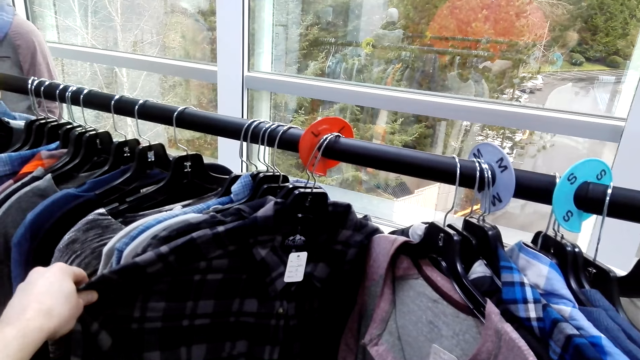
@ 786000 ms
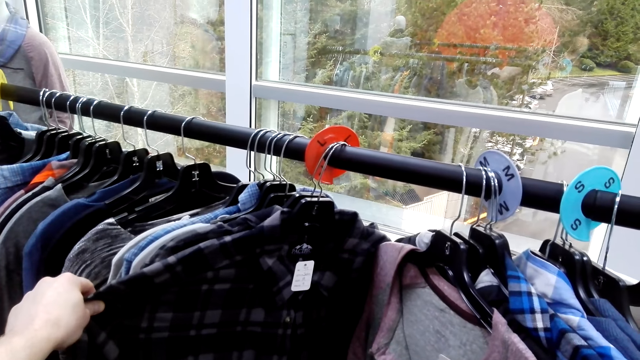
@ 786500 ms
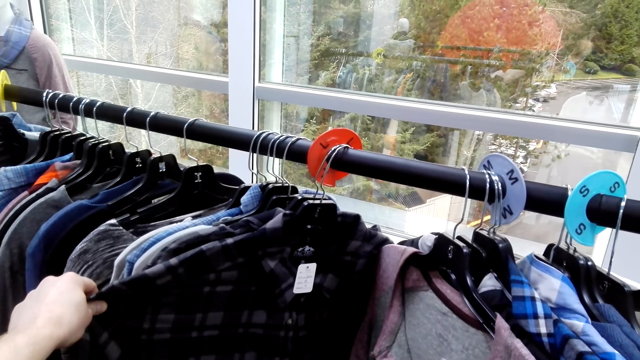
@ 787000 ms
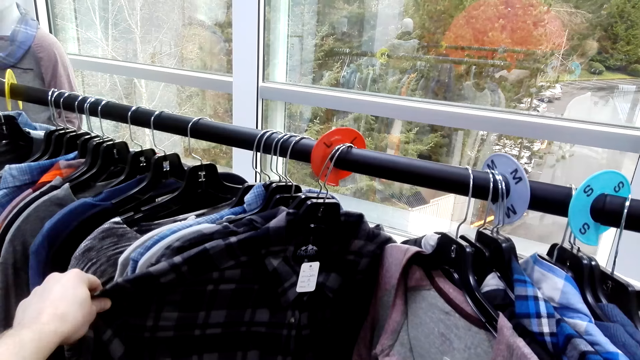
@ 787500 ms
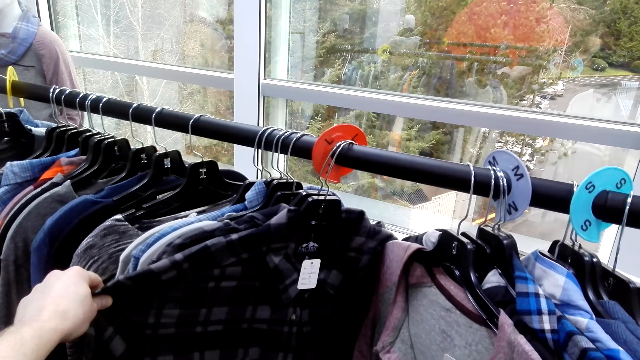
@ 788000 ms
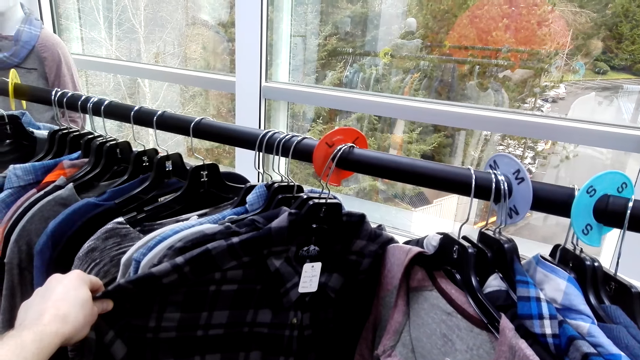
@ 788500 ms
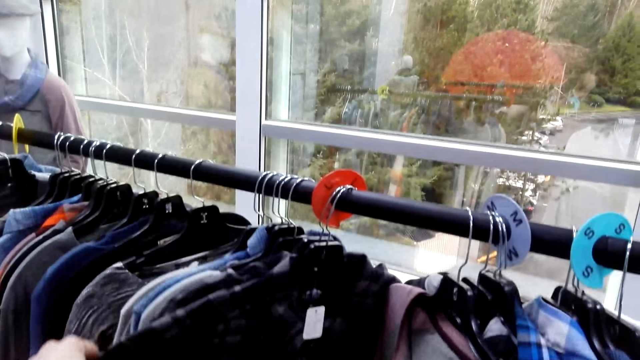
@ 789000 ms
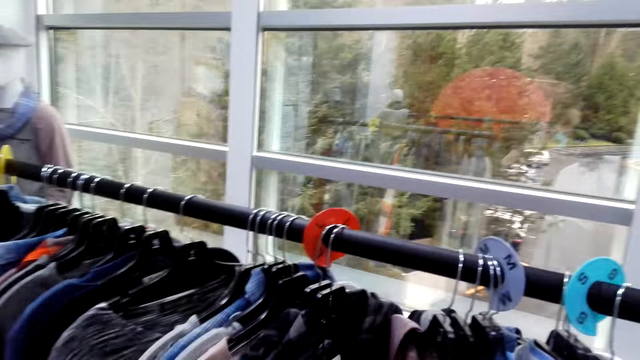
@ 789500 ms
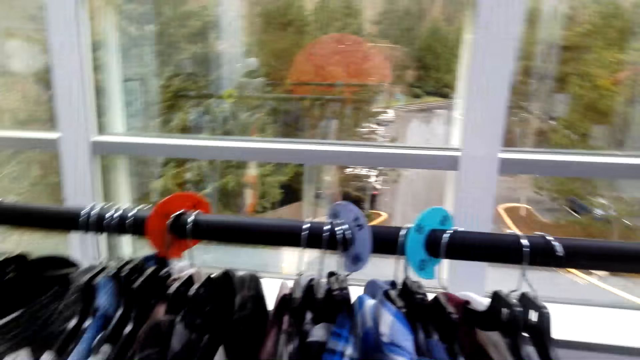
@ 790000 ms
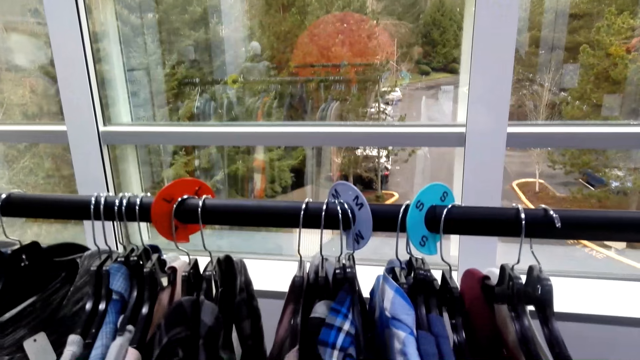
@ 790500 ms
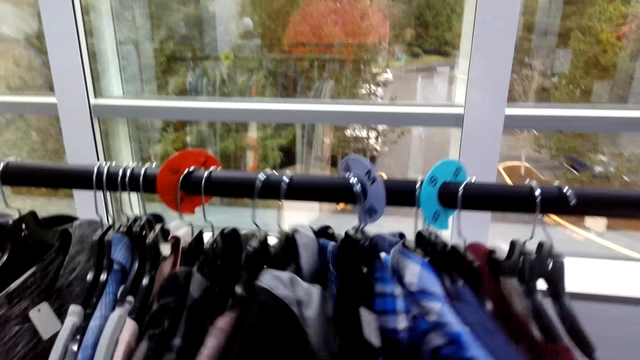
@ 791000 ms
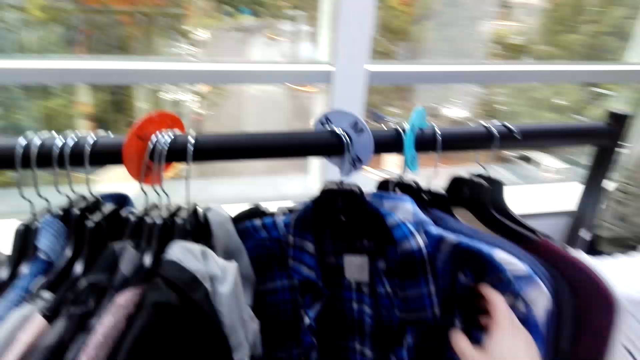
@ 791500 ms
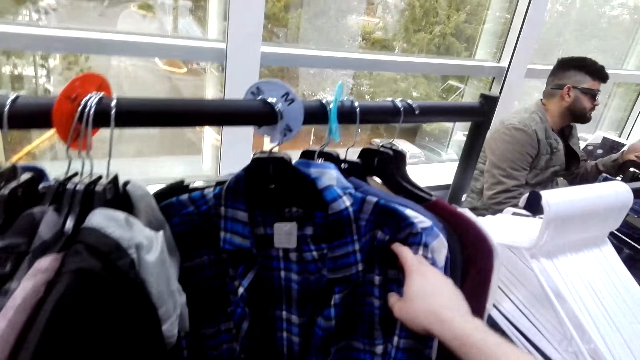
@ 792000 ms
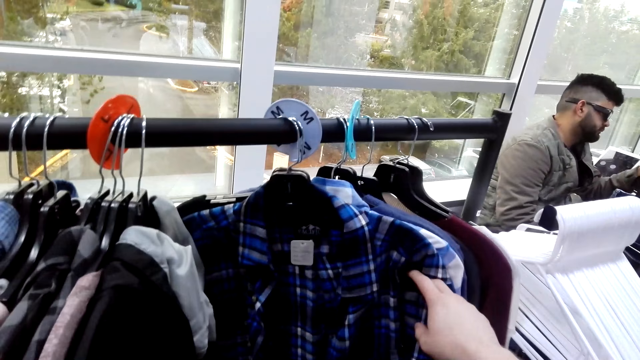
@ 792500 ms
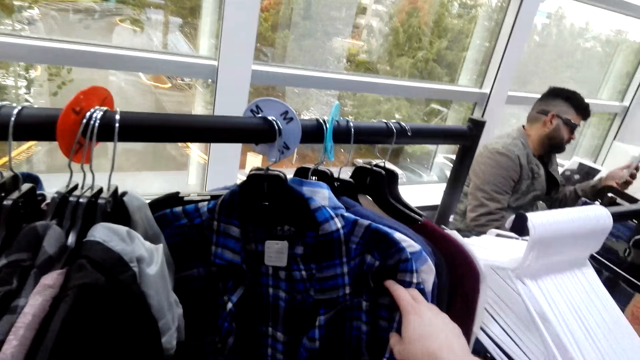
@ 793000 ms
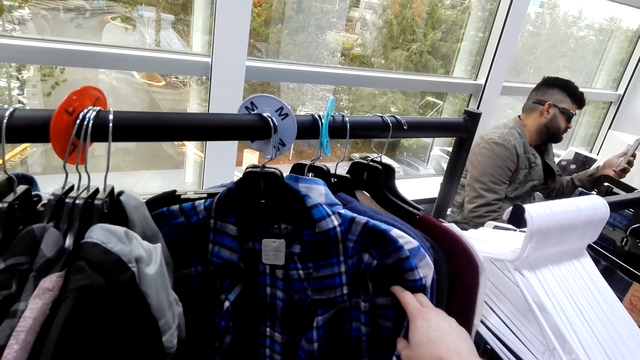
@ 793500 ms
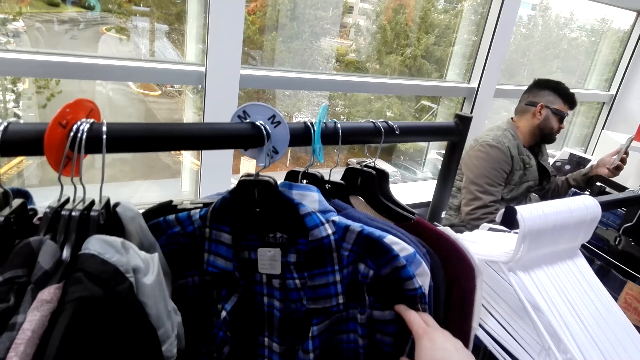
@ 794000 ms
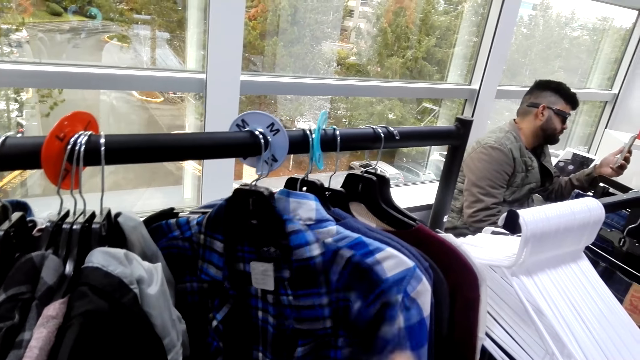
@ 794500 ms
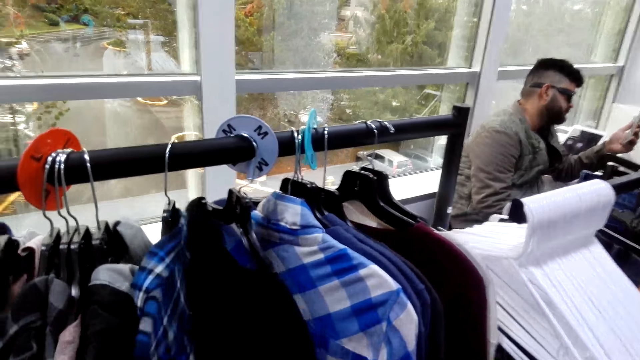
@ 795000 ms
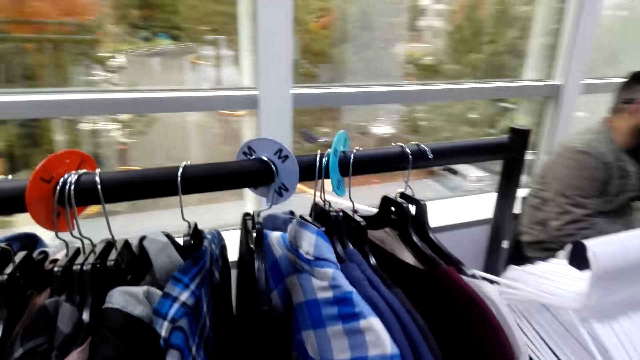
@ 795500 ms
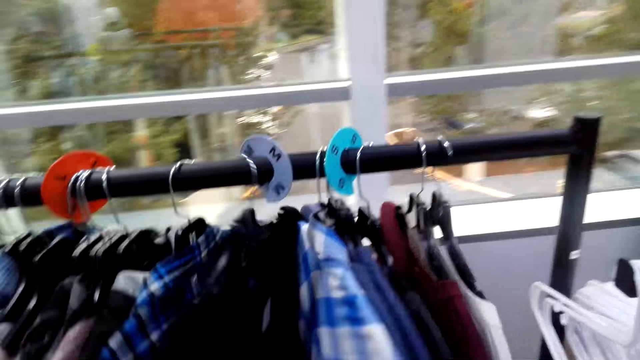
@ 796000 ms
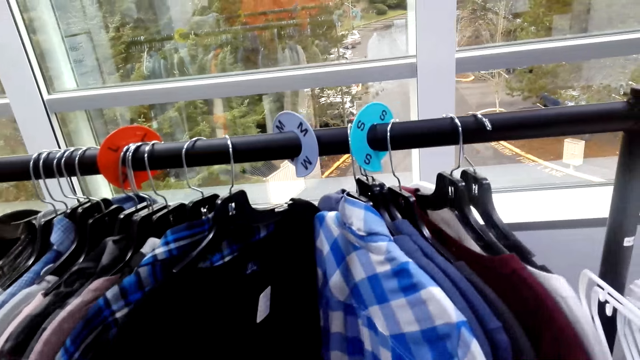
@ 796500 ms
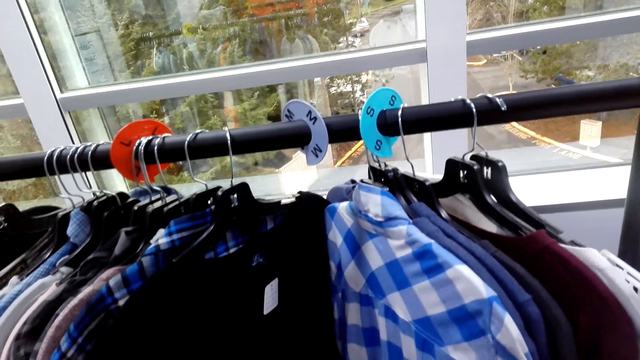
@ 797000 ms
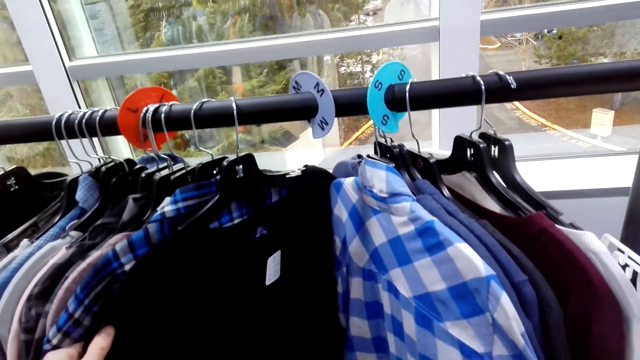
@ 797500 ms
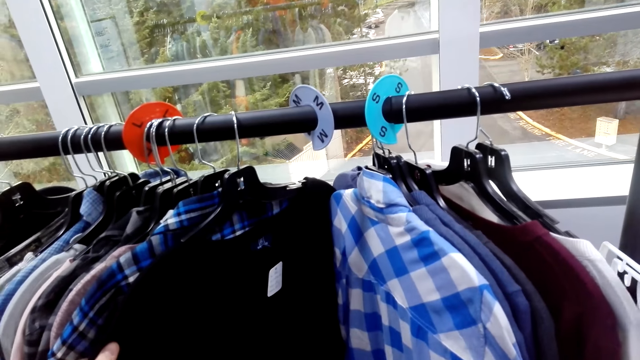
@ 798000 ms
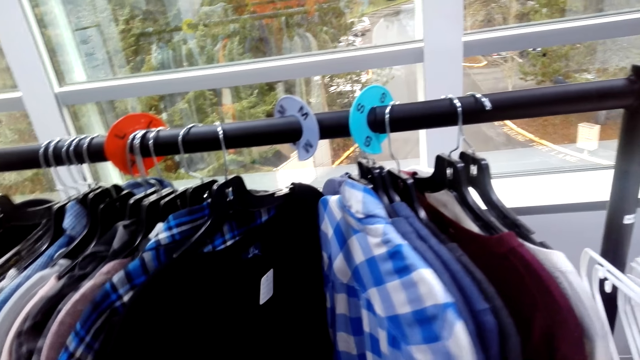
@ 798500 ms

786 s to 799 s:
A man looks at the phone. The camera wearer looks at the clothes.

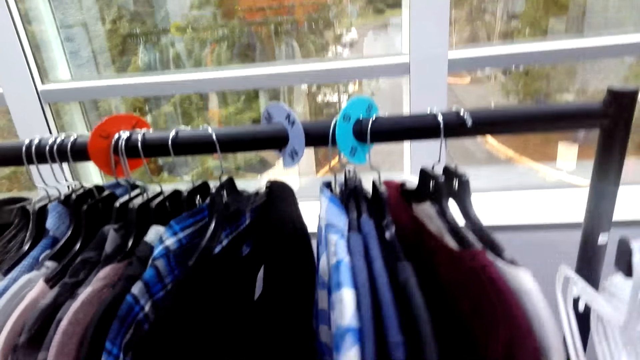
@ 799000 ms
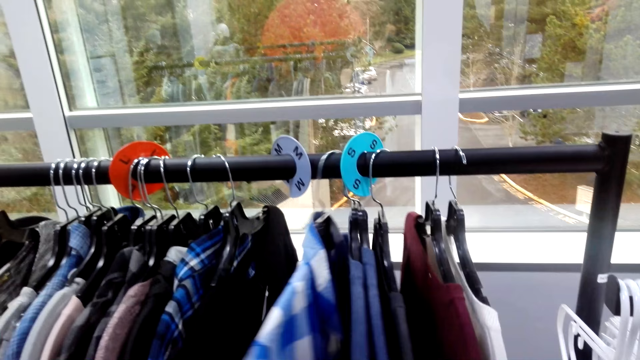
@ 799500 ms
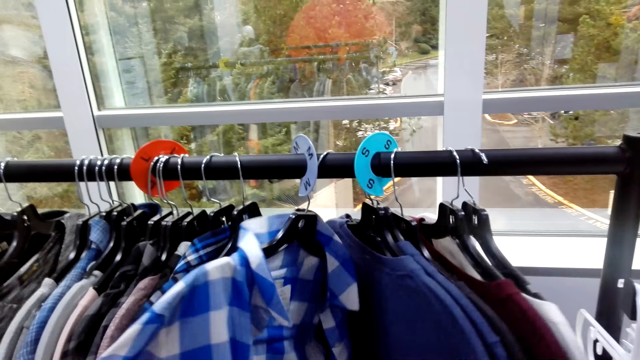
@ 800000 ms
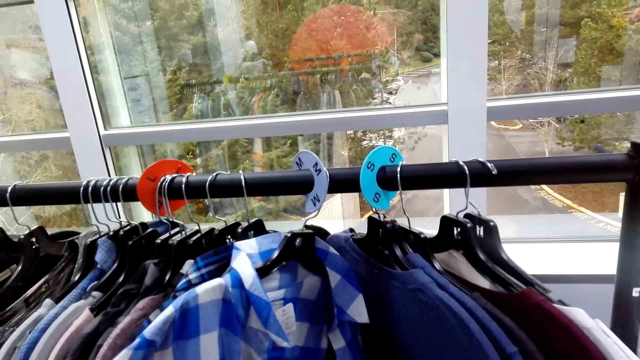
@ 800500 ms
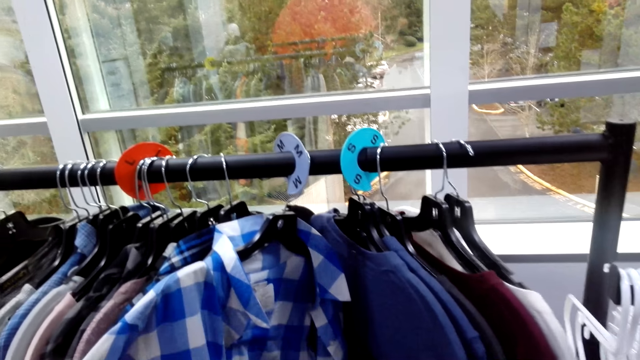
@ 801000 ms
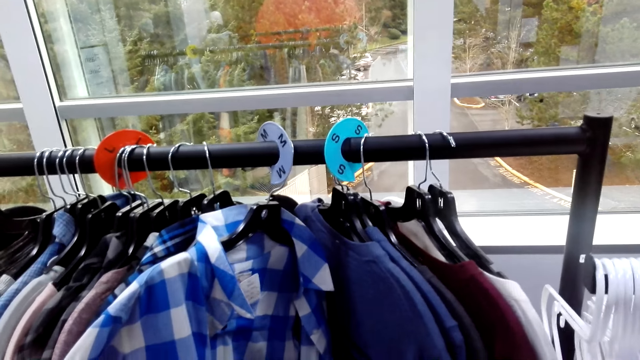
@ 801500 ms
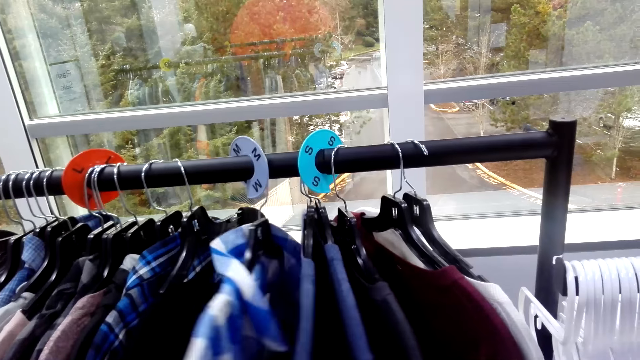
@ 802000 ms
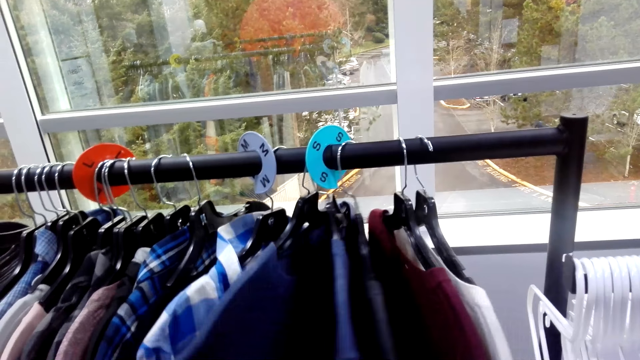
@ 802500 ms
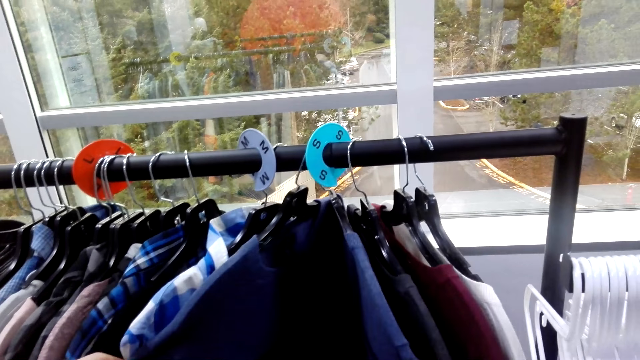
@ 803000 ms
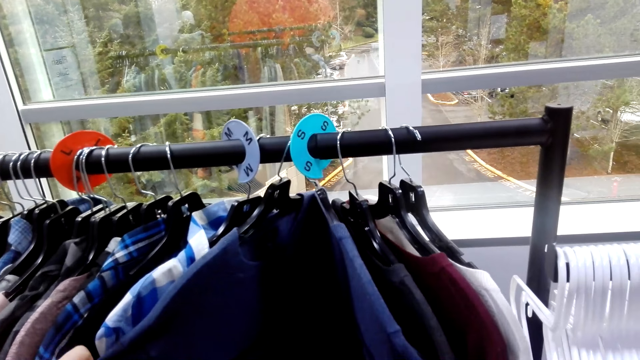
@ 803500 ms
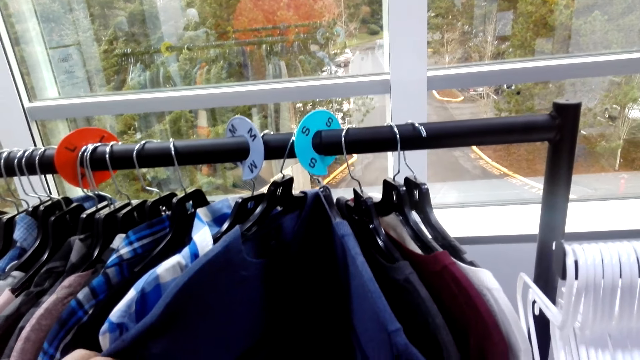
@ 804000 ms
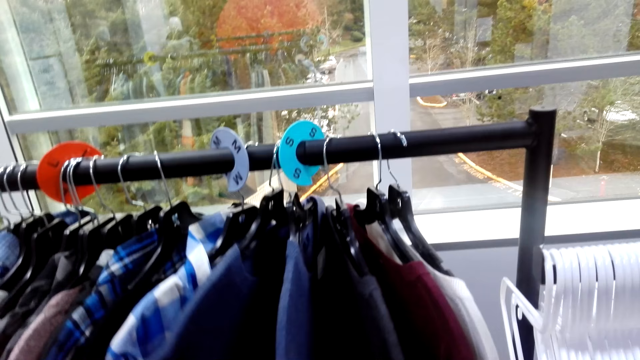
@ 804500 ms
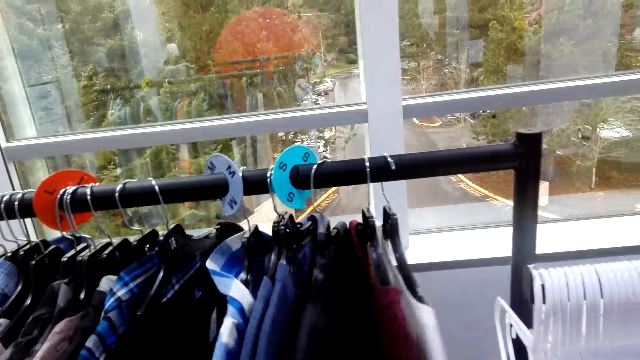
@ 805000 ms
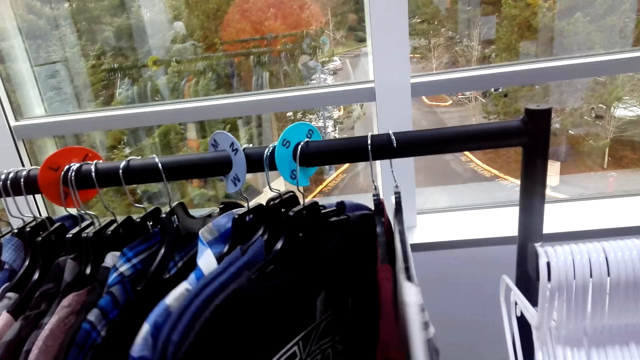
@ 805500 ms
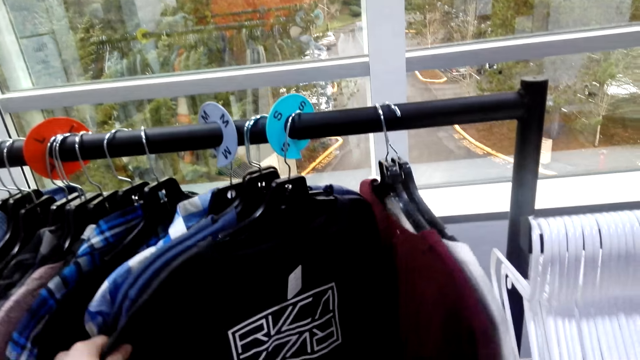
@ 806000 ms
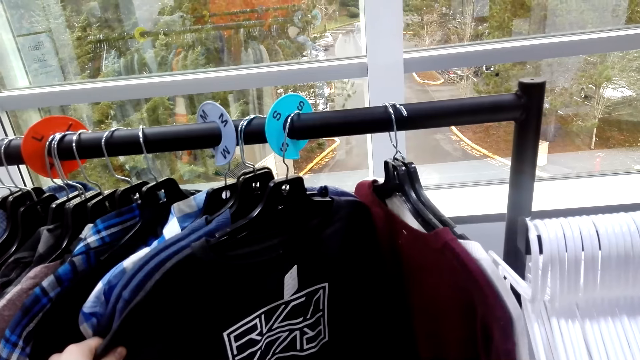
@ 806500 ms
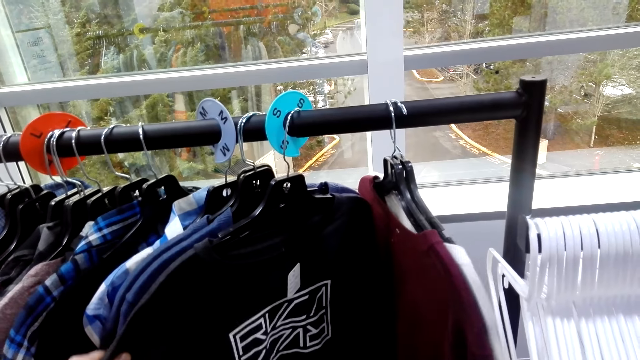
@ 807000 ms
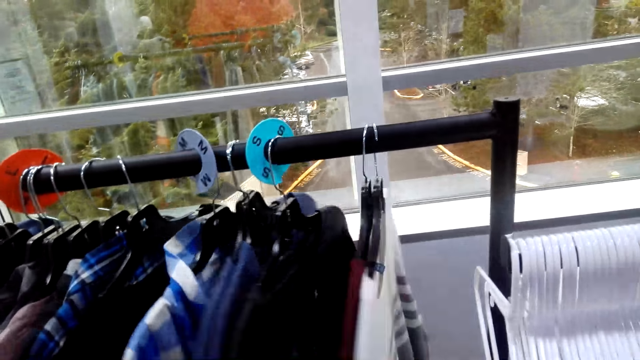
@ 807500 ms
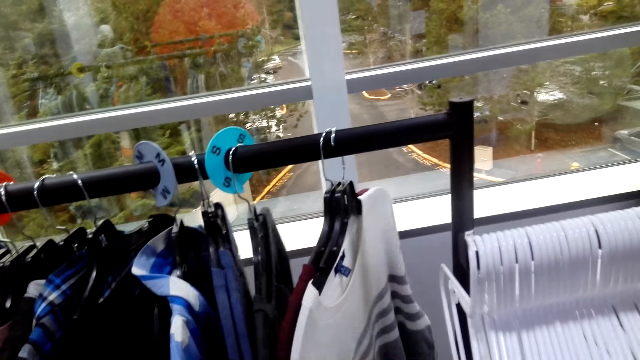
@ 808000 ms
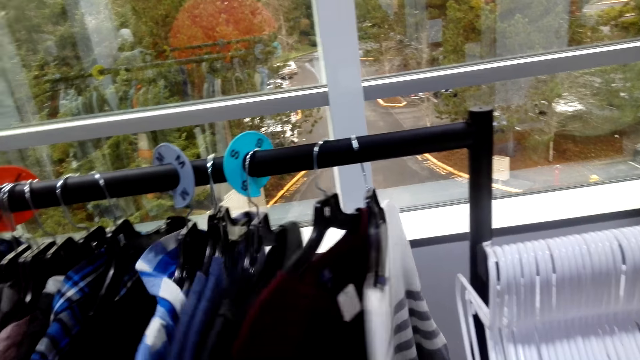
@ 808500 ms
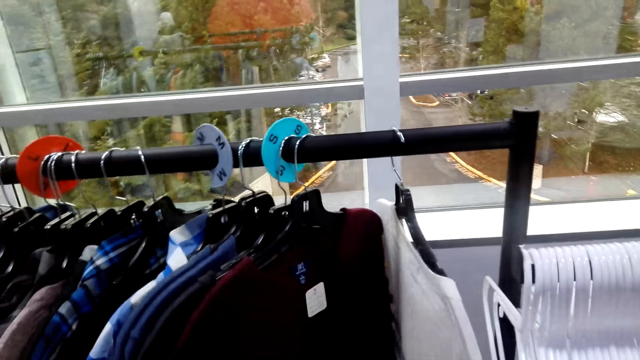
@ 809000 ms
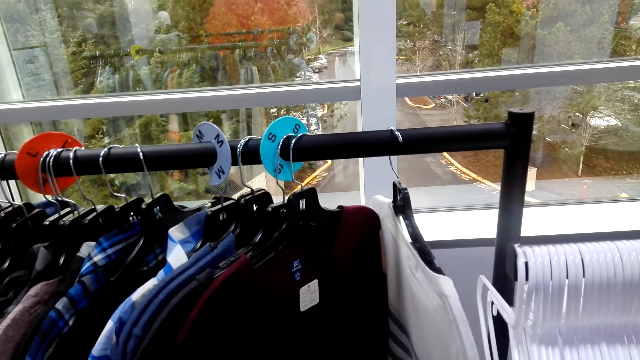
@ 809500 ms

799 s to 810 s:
The camera wearer examines the shirt. They look at the clothes. They look at the clothes again.
